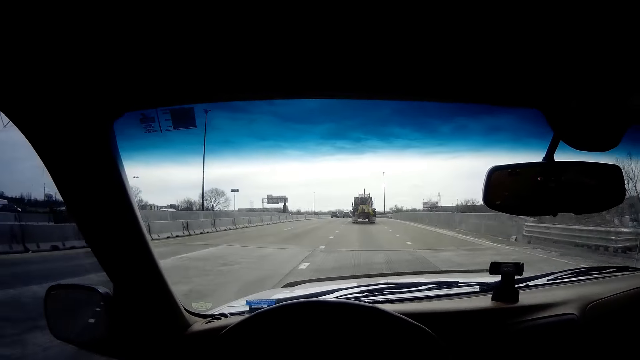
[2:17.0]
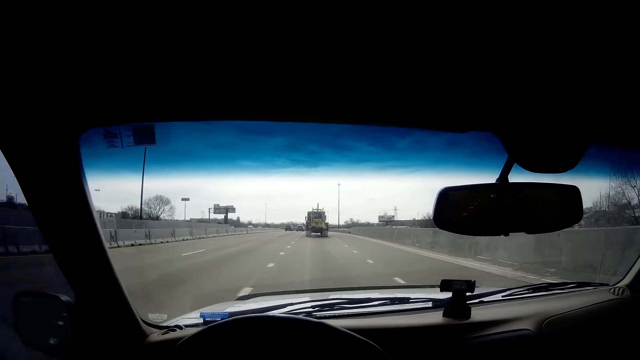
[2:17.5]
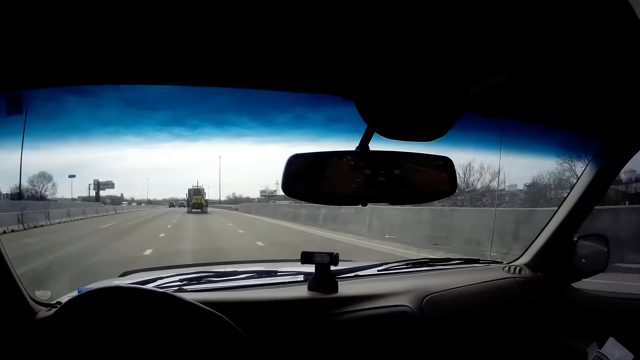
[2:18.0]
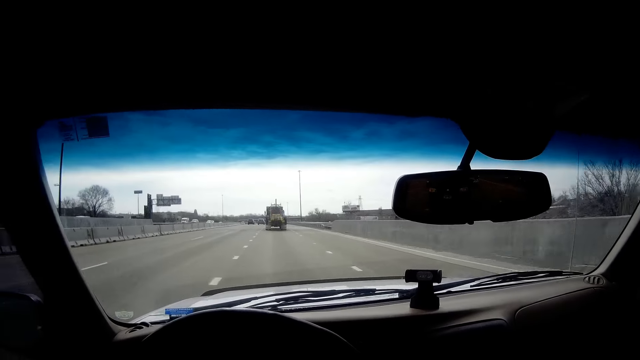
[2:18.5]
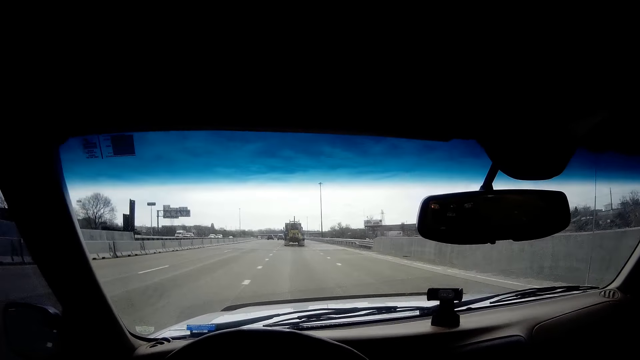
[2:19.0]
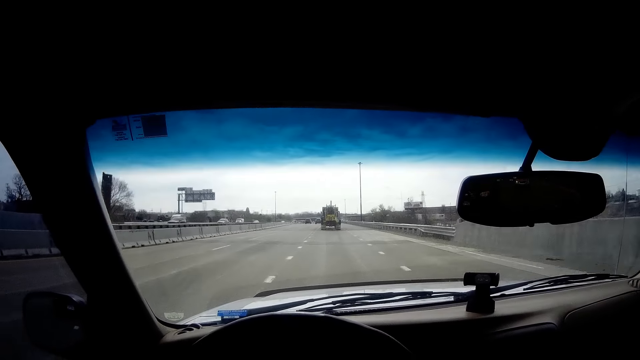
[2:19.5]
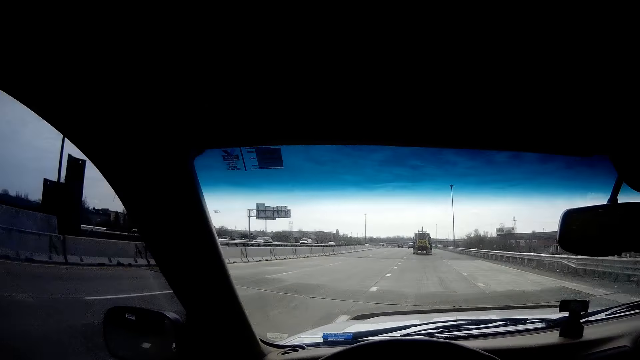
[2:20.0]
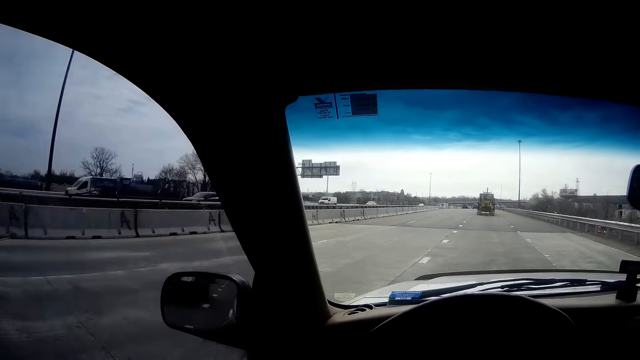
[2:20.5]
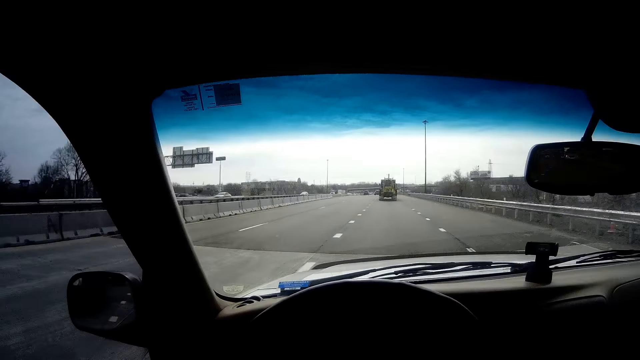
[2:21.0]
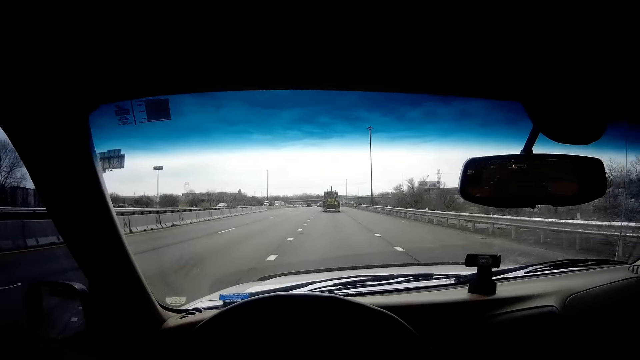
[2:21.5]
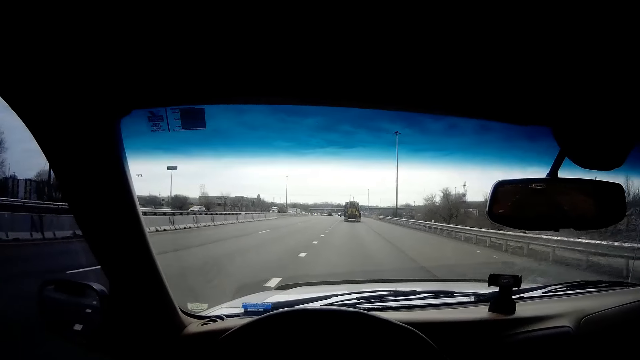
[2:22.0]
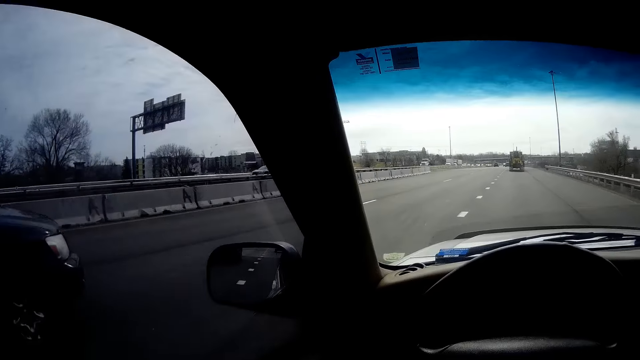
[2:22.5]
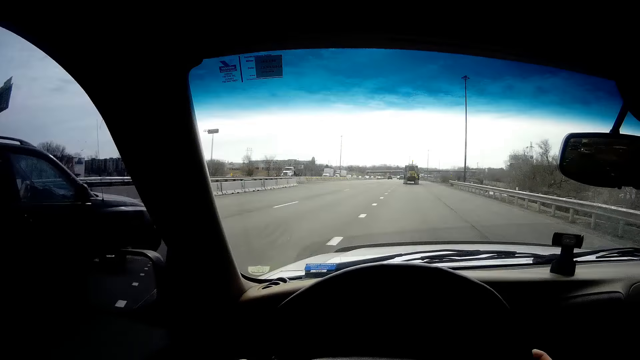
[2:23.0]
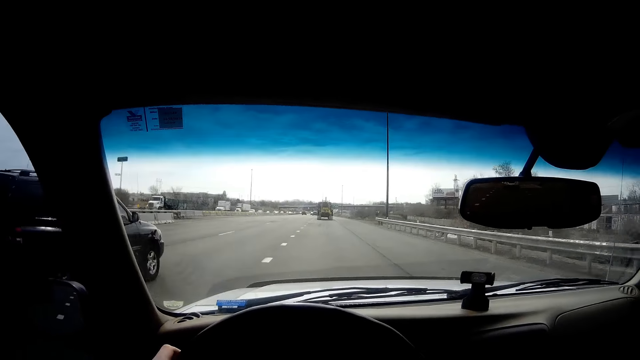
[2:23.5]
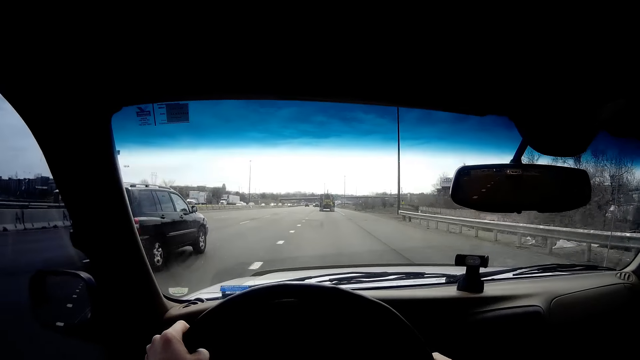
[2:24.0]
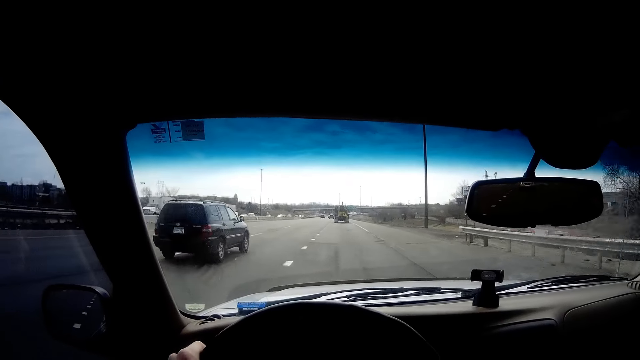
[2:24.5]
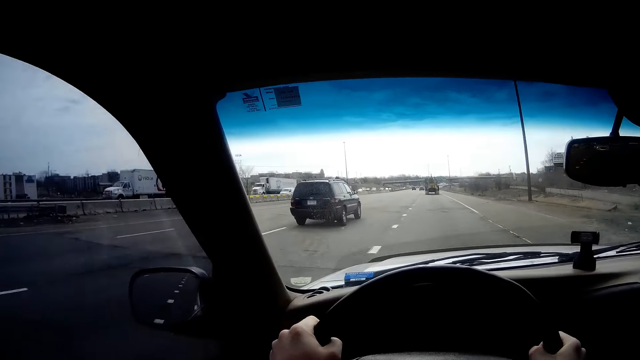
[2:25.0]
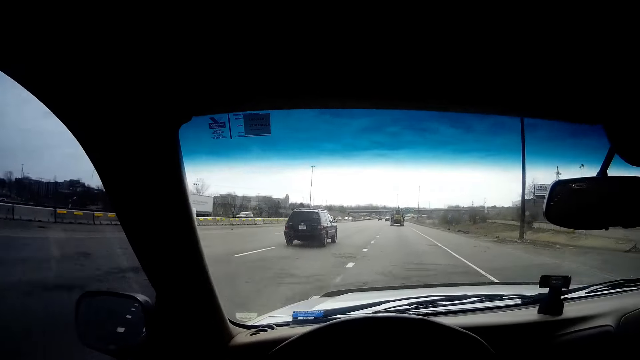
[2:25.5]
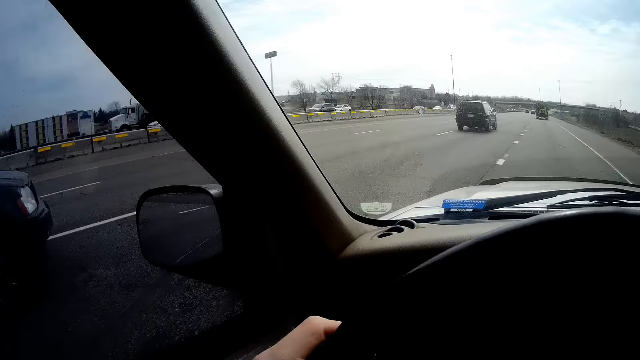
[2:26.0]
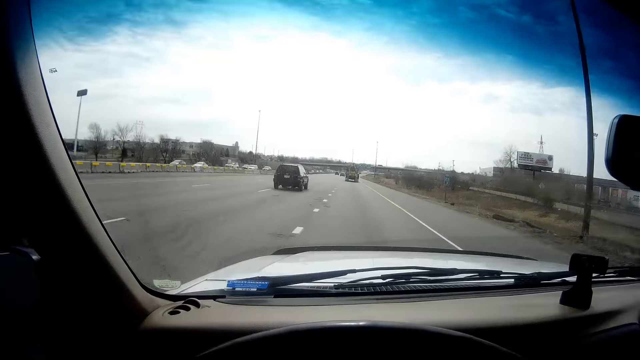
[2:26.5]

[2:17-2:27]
A black car drives past the camera wearer. They look around. They drive. A black car drives past them.

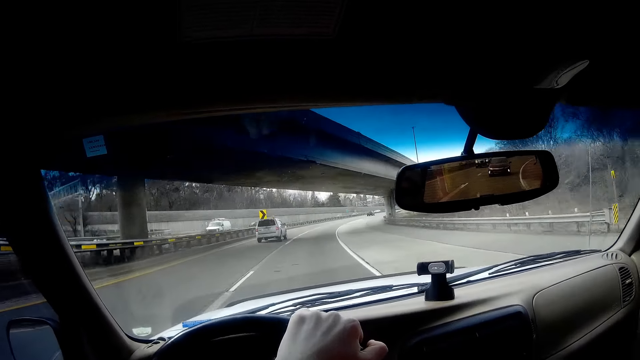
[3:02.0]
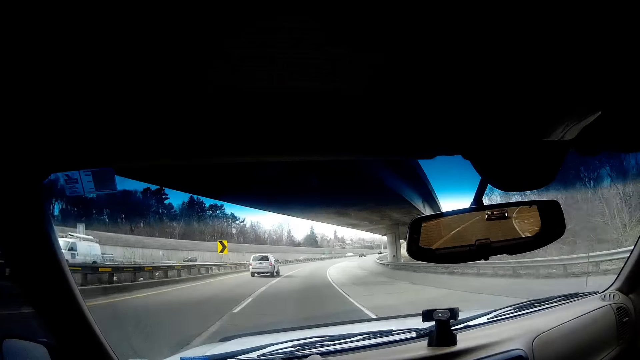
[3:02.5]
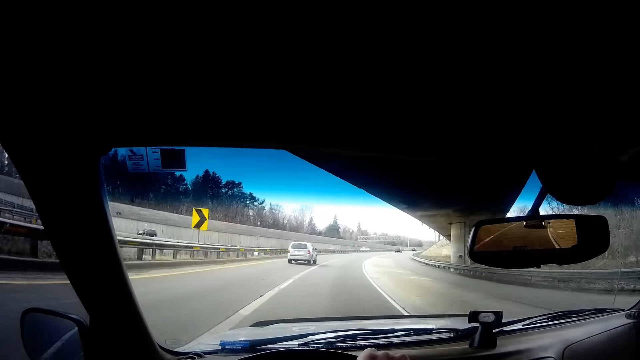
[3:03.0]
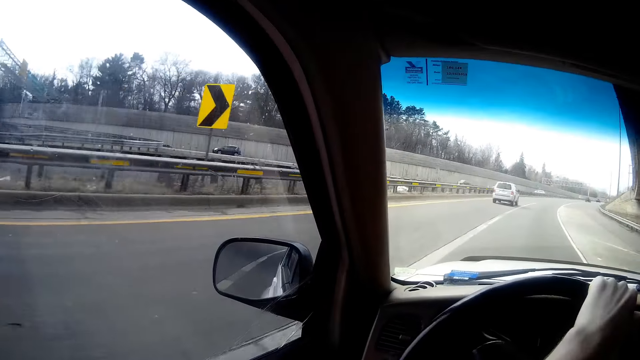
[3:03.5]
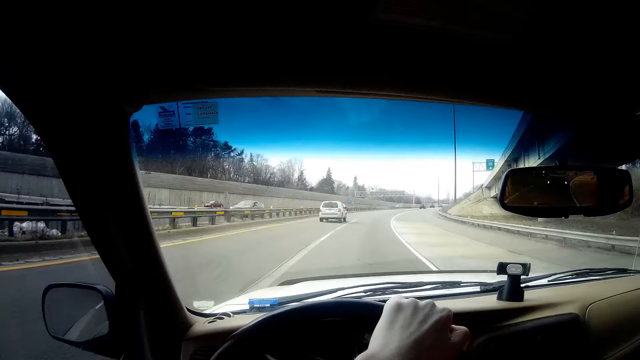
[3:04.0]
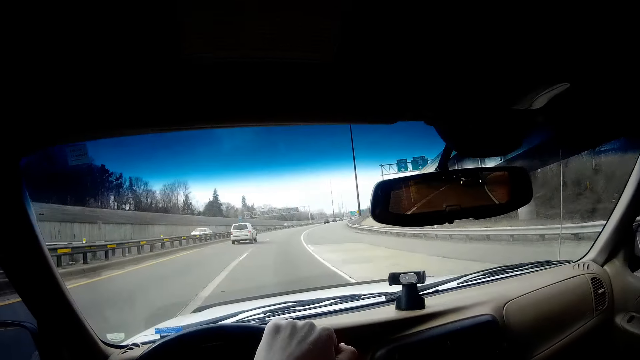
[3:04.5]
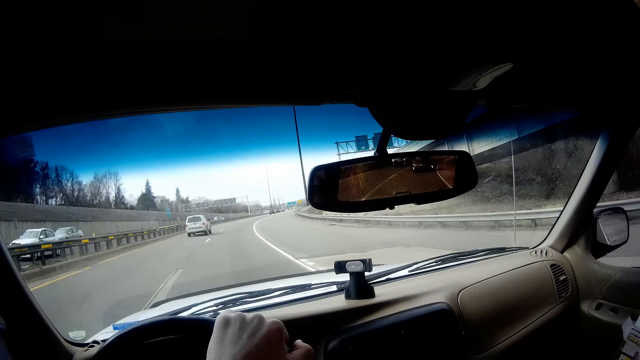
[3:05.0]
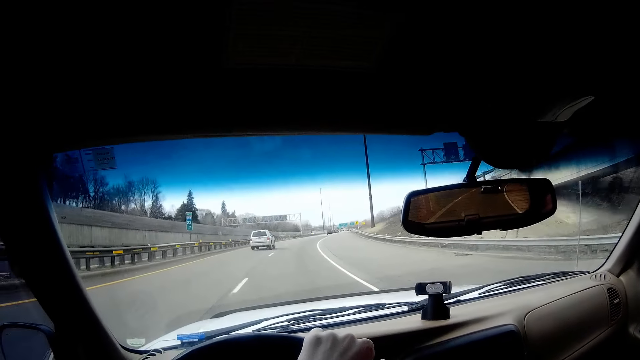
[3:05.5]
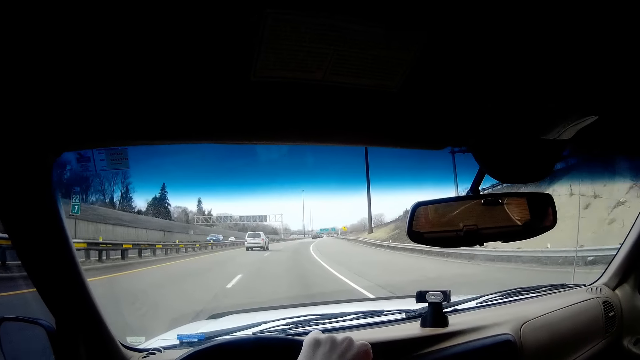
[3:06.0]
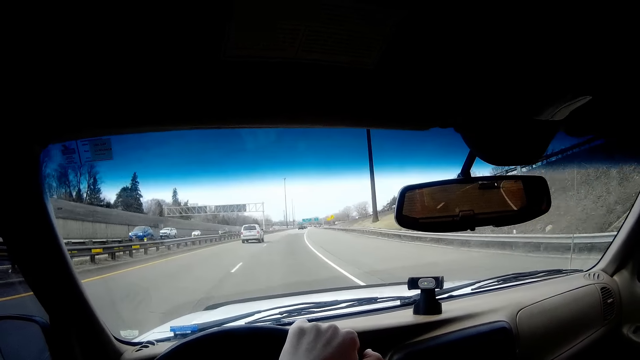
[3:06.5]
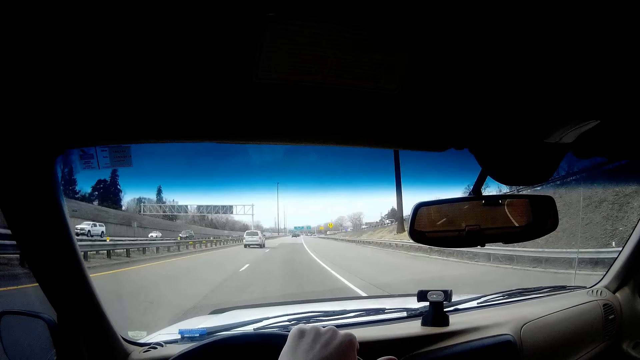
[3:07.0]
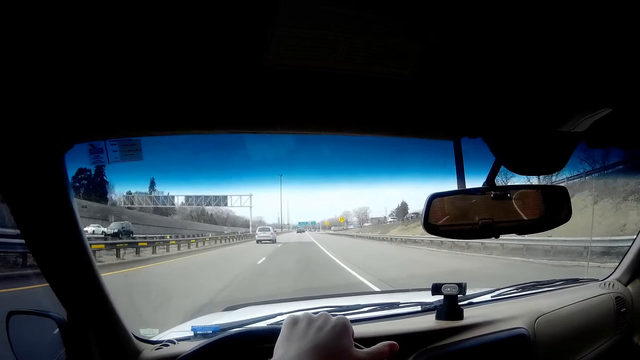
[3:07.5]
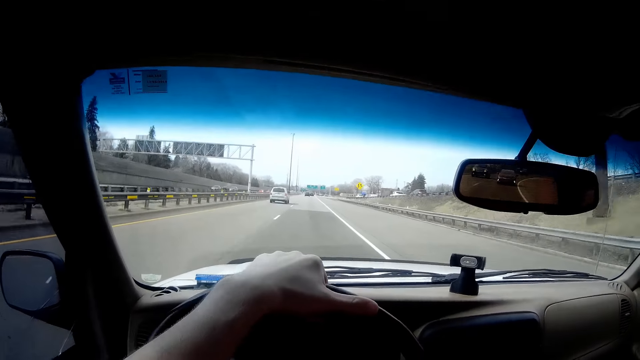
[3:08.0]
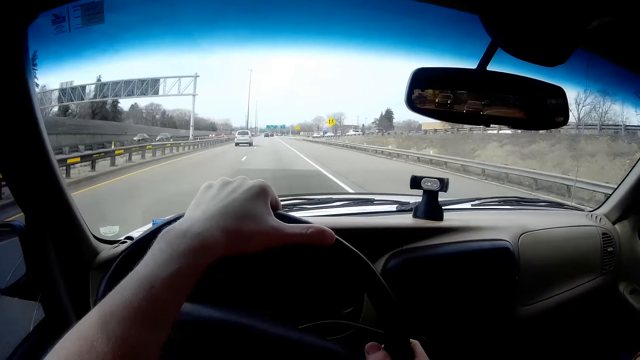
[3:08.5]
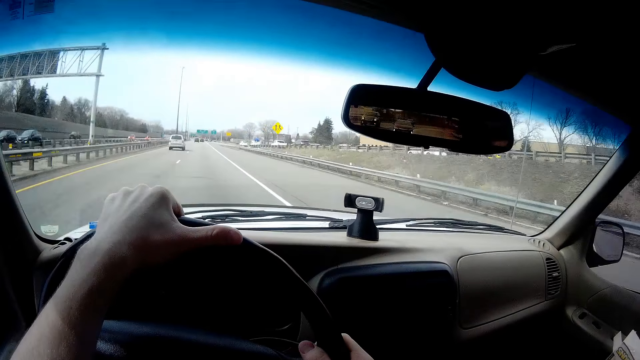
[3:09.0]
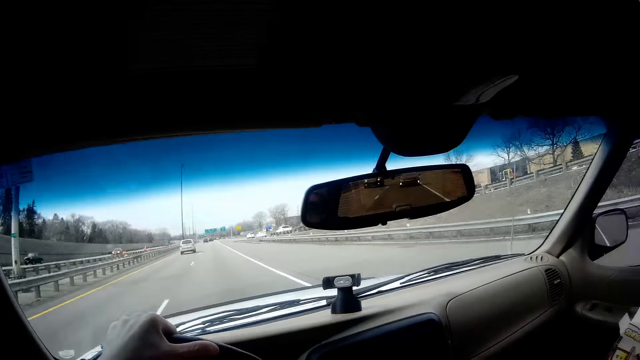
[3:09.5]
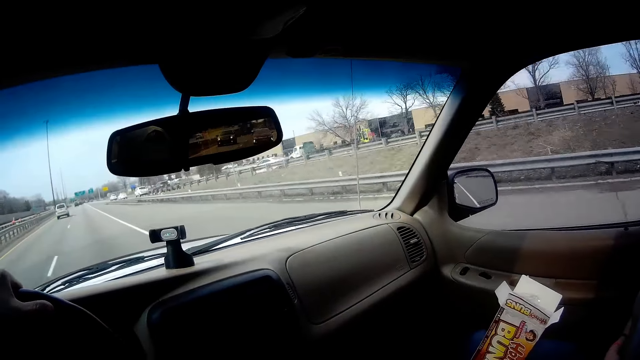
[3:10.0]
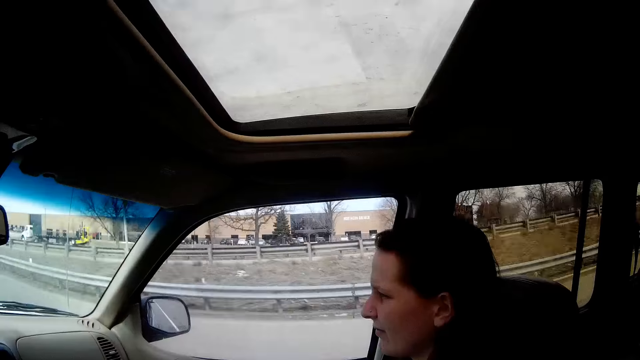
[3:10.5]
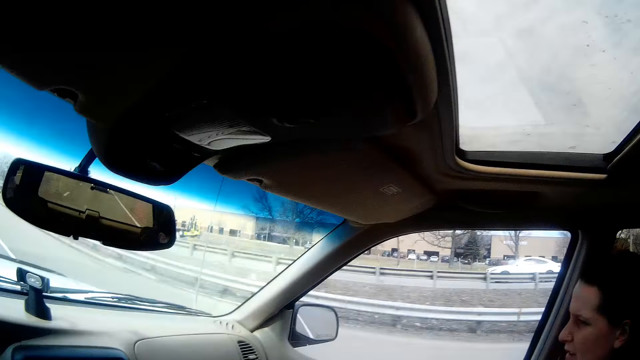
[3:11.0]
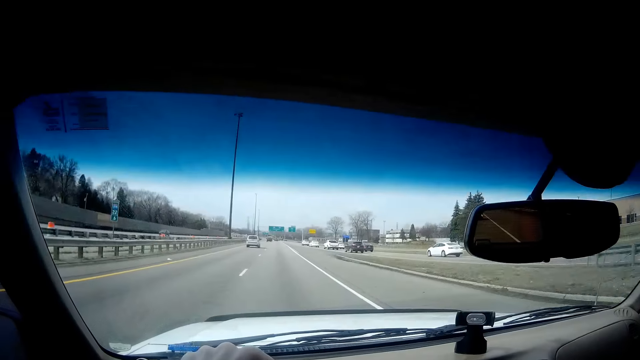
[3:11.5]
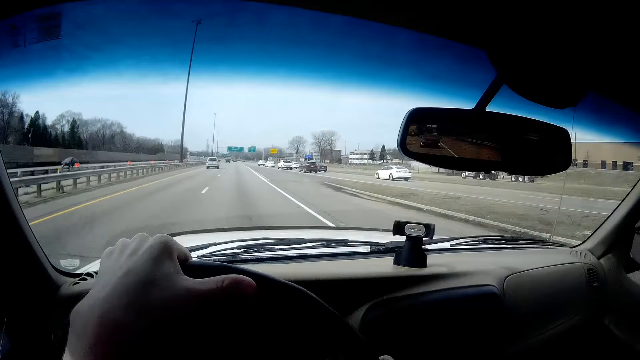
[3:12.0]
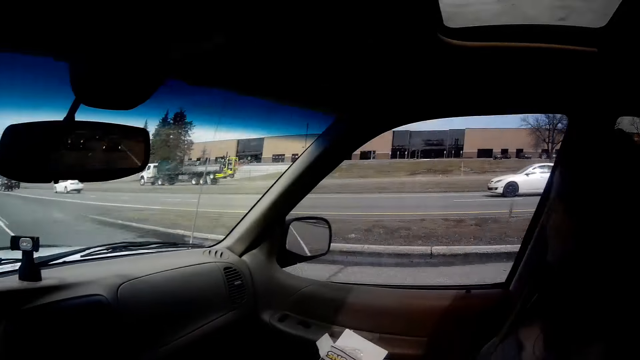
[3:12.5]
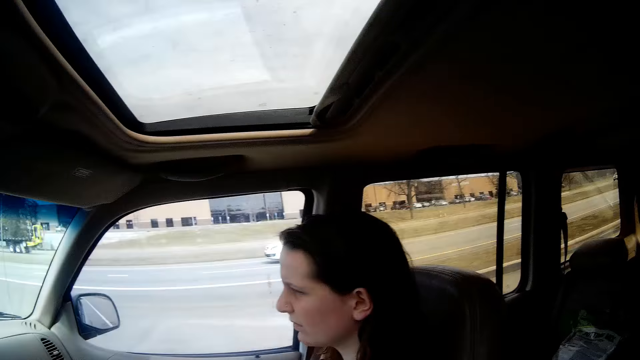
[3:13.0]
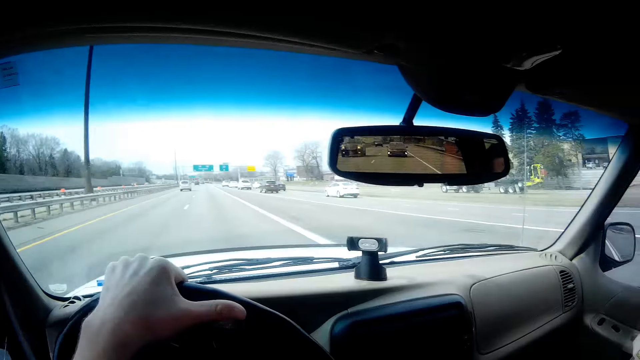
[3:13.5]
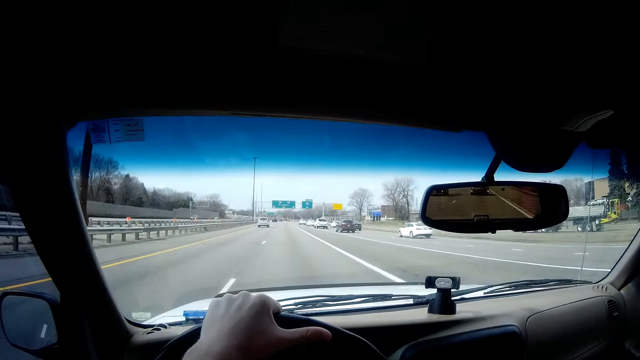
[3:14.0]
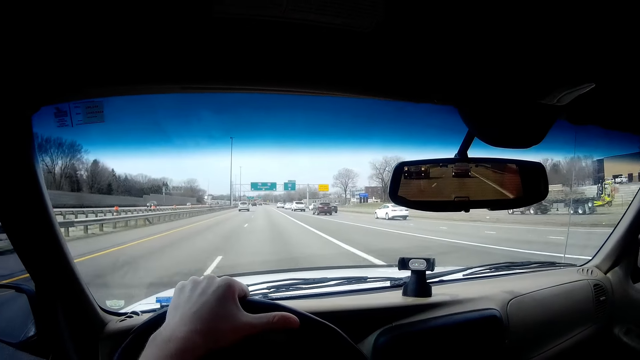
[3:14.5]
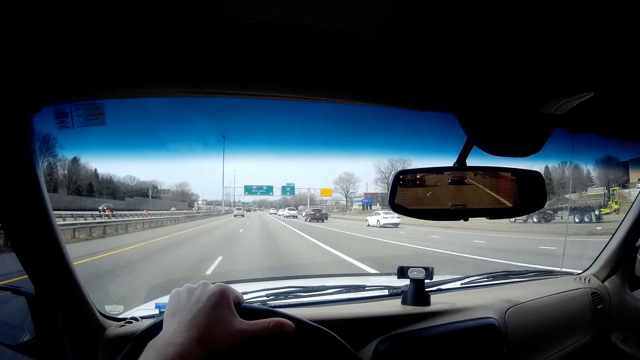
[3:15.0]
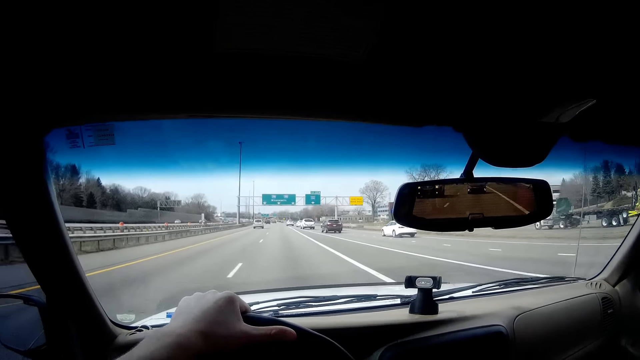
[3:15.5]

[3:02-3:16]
The camera wearer looks around. They drive. They see a woman. They turn the camera. They drive. They turn the camera. They drive.
